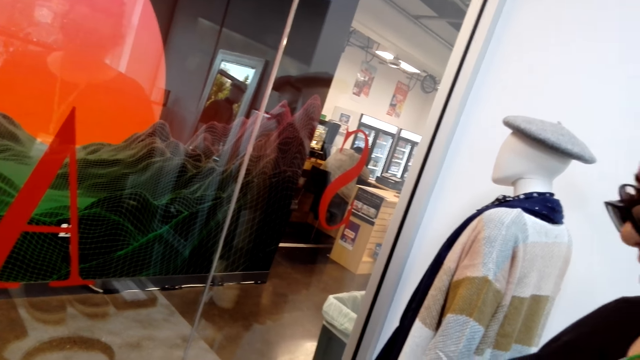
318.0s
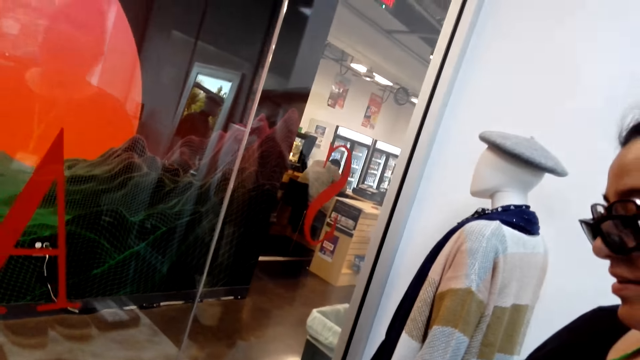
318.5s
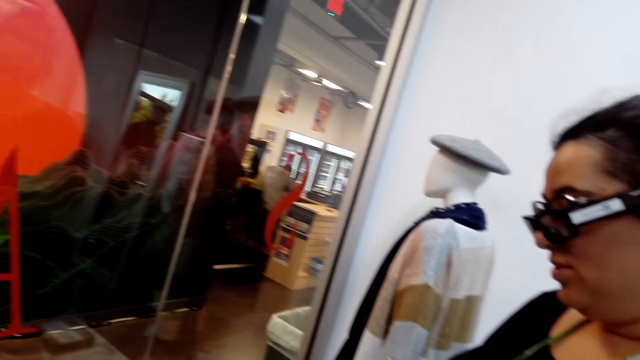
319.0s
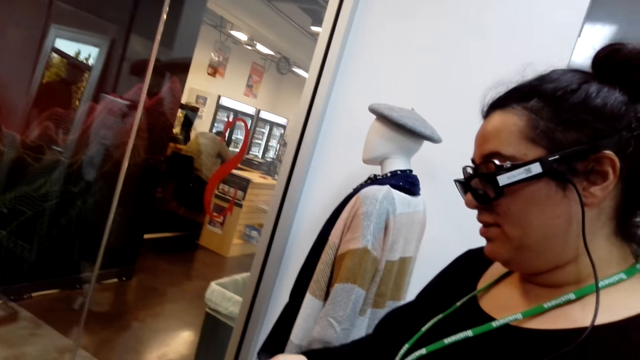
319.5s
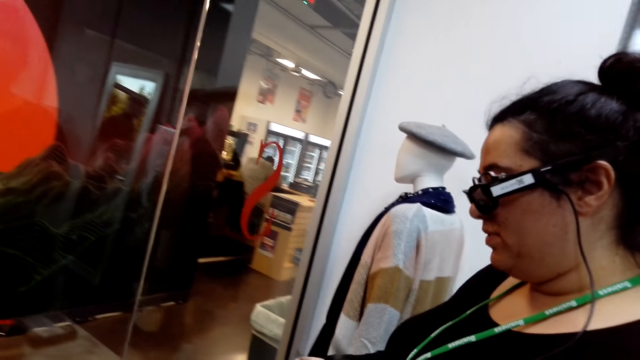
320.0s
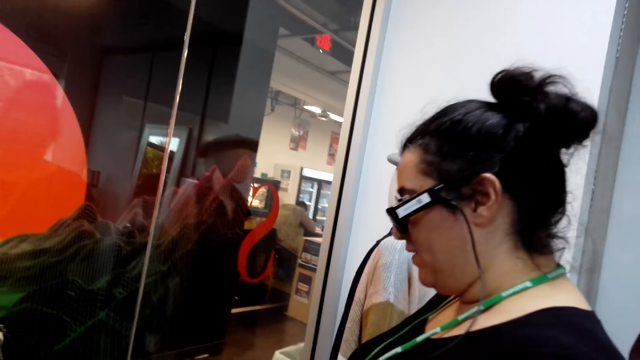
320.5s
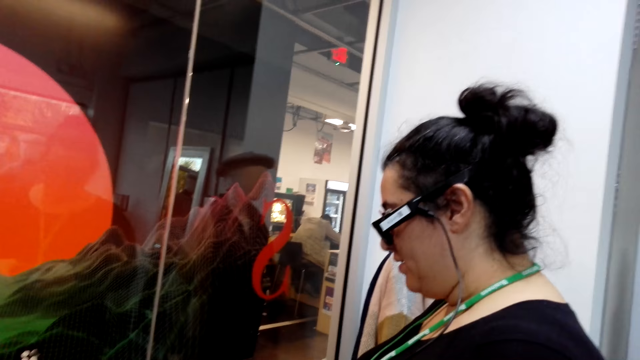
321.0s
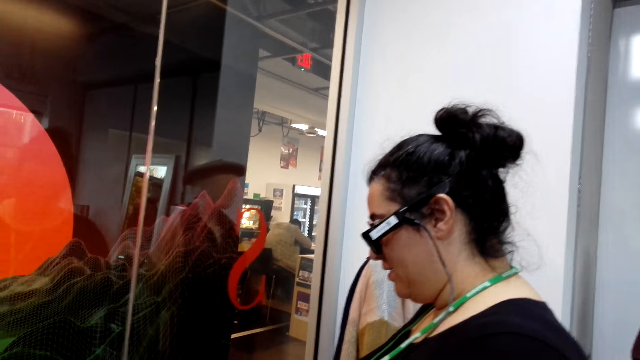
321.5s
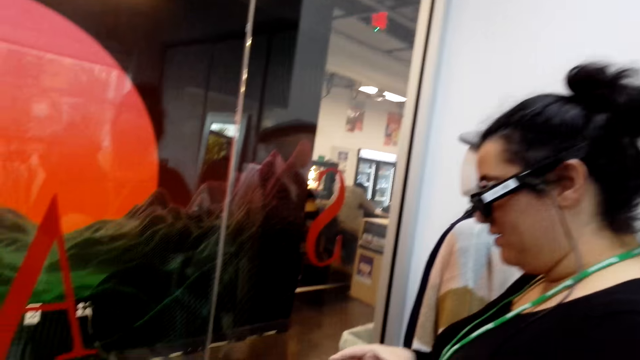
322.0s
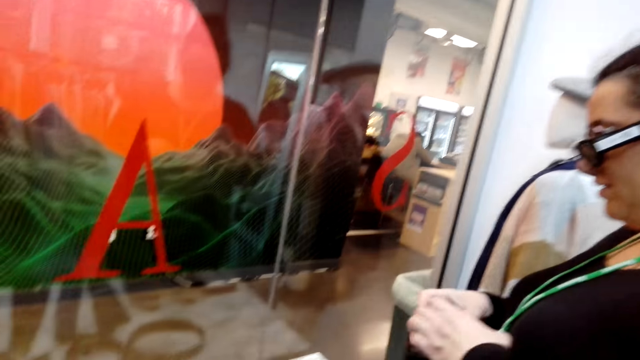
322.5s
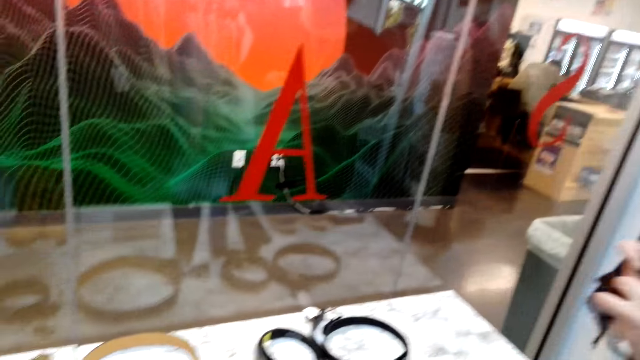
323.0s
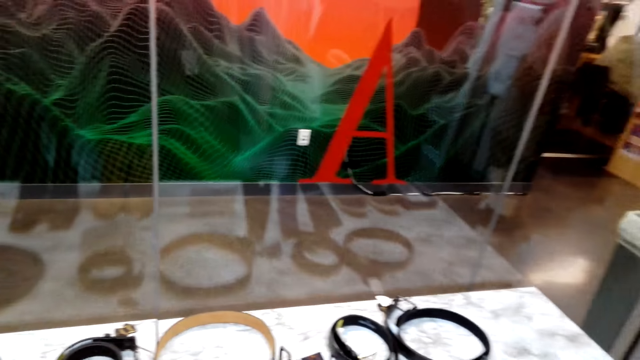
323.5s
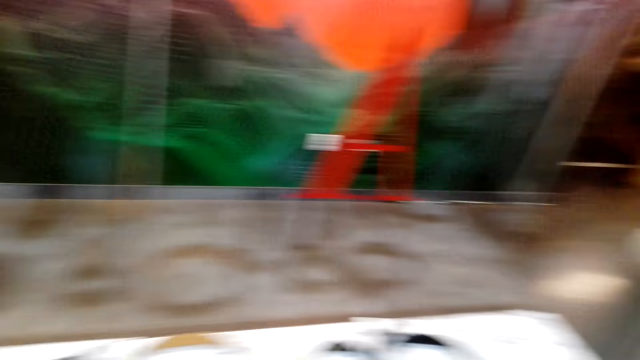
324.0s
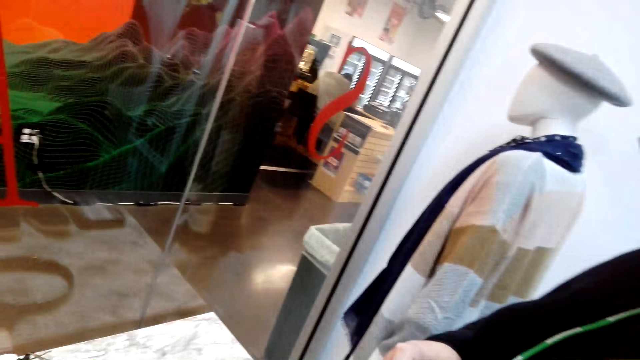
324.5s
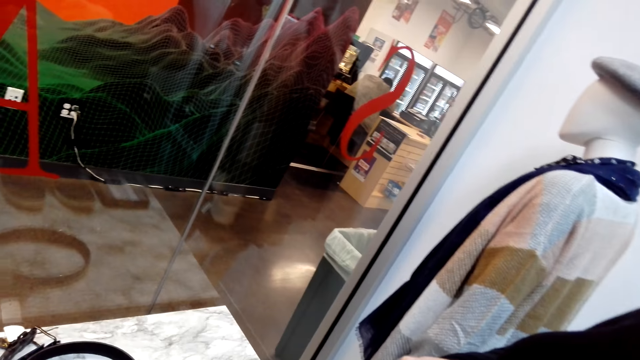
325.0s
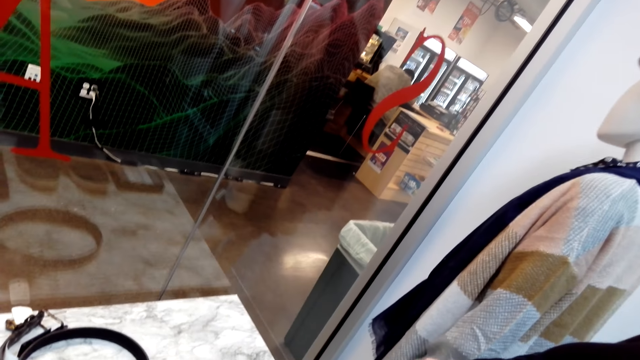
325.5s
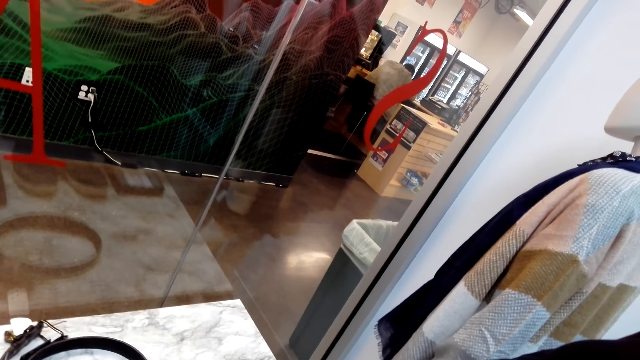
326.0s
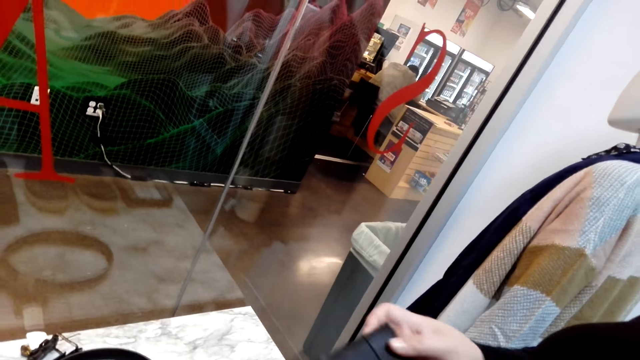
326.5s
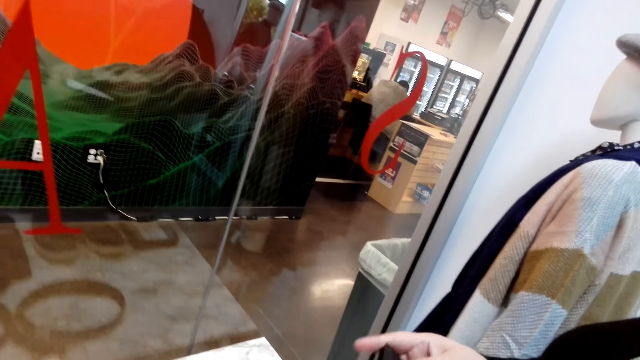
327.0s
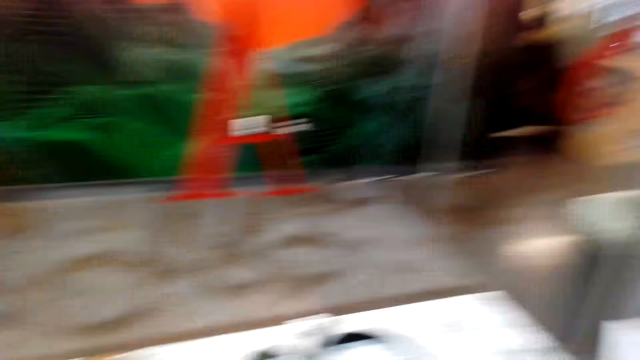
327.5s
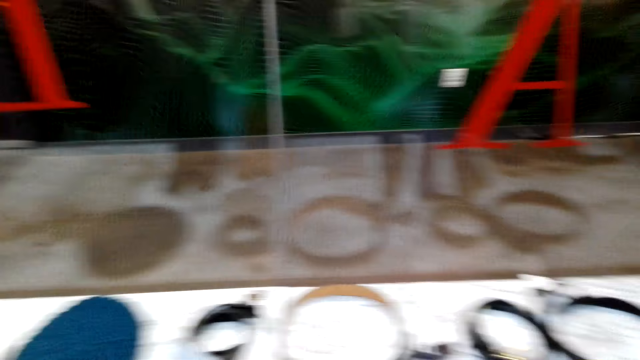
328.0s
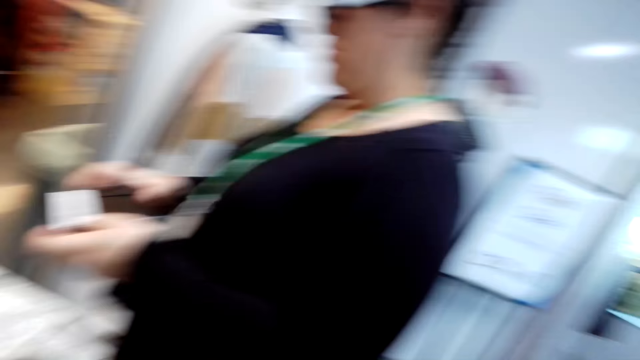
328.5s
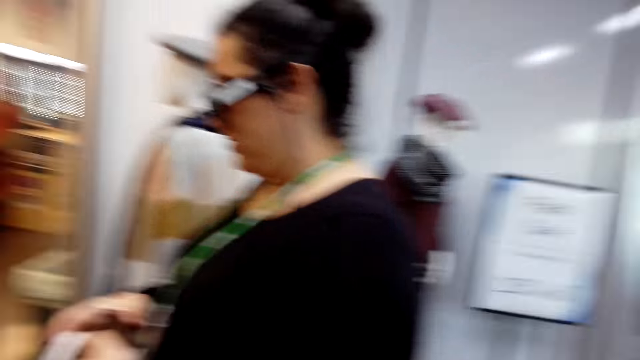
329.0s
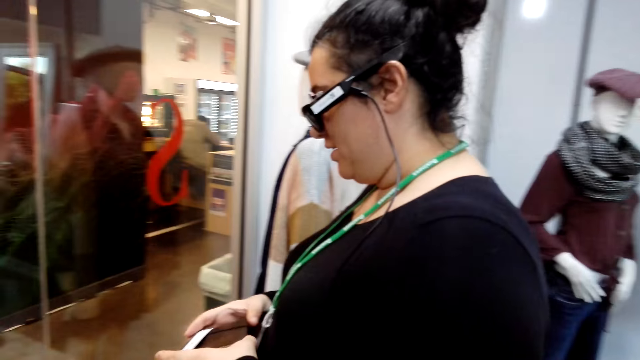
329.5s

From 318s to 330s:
A person talks to the camera wearer. The camera wearer looks around. The person holds the wallet on the hand.

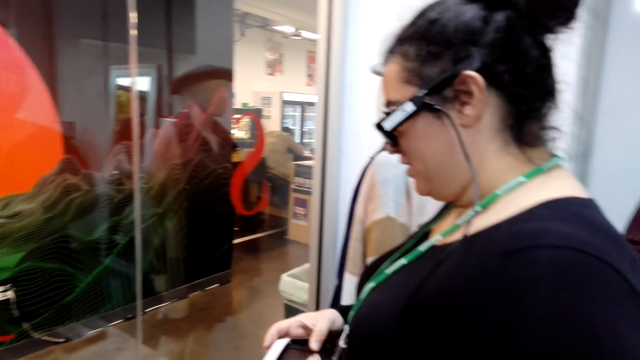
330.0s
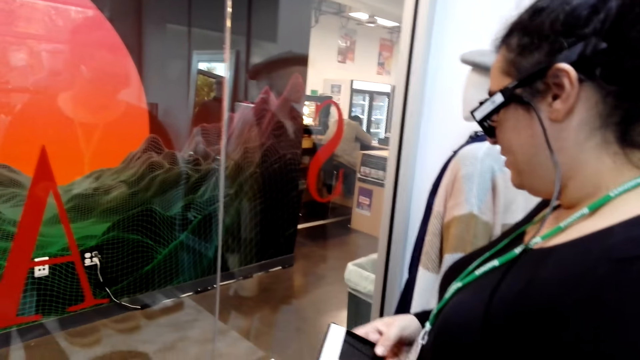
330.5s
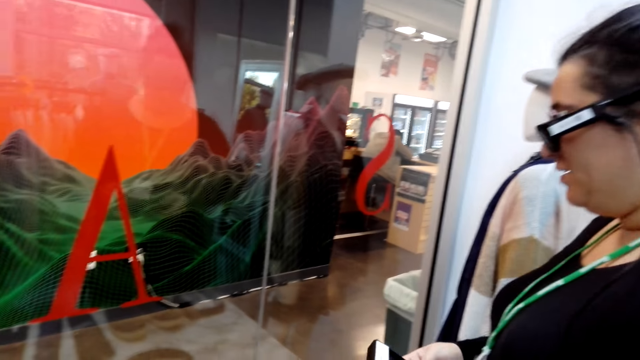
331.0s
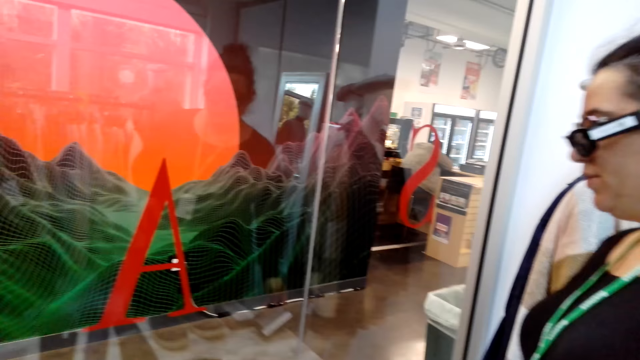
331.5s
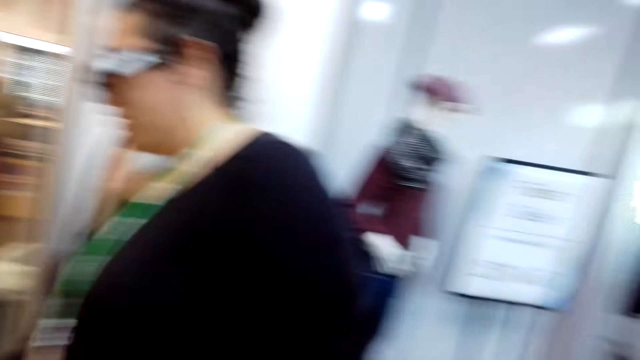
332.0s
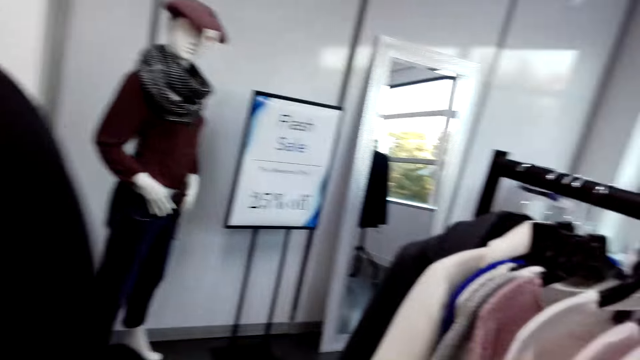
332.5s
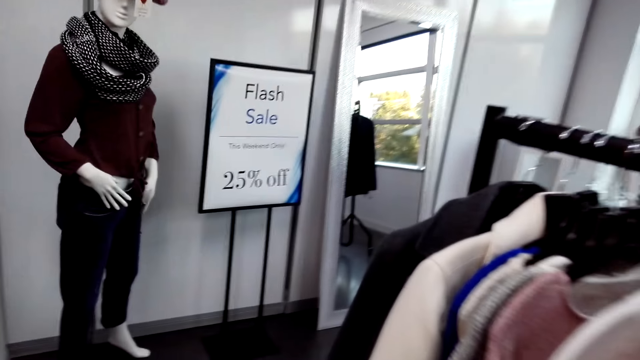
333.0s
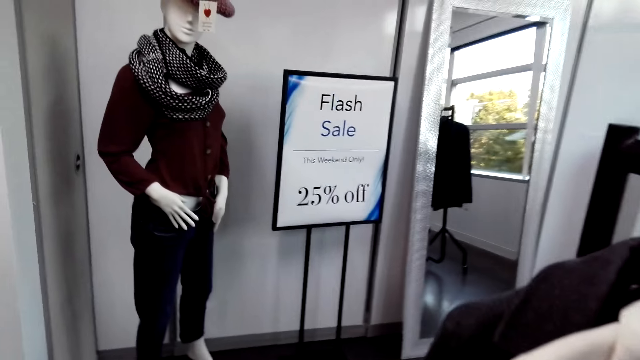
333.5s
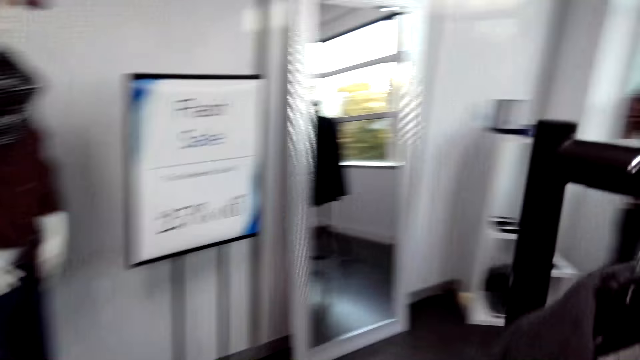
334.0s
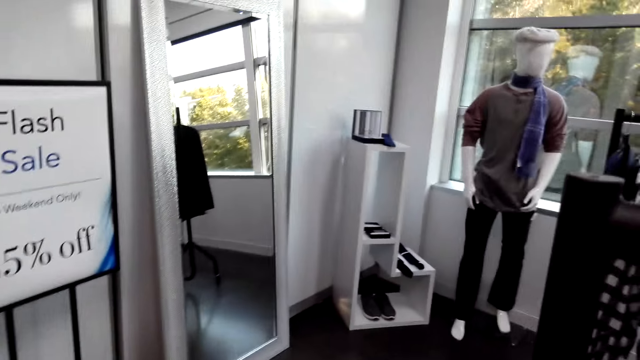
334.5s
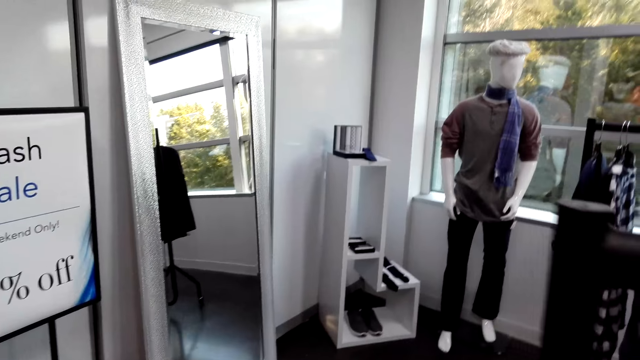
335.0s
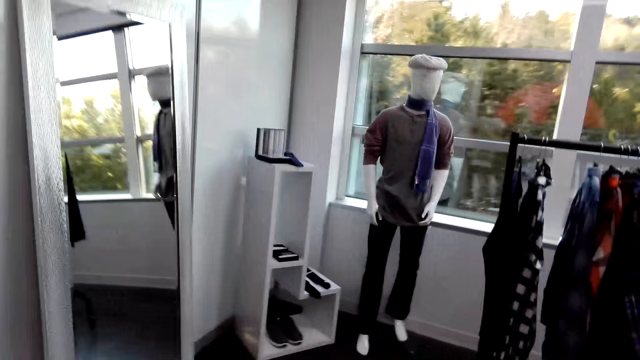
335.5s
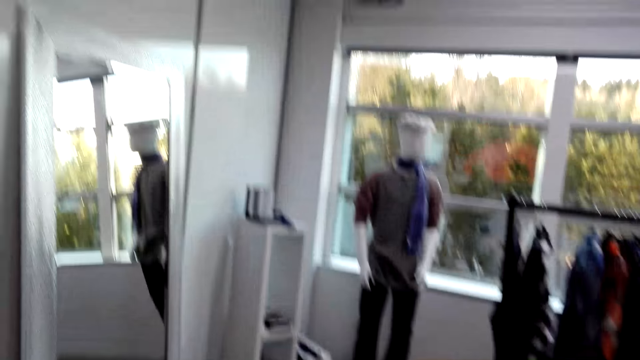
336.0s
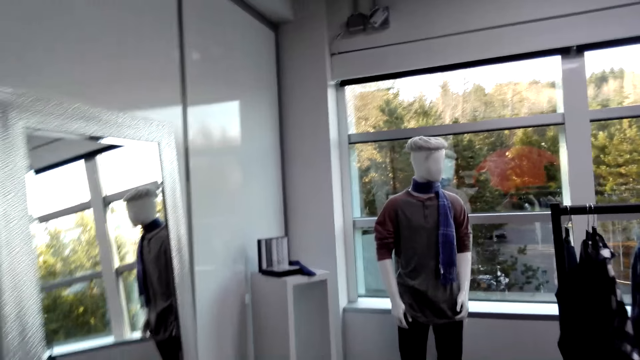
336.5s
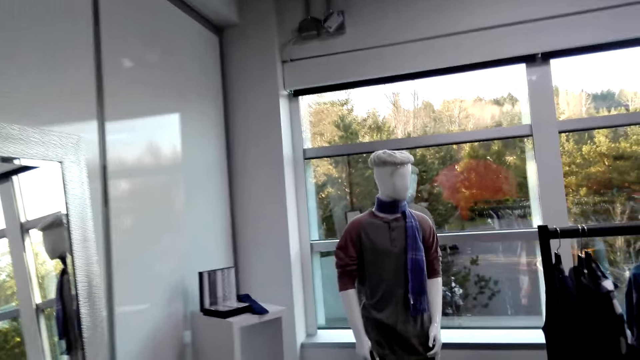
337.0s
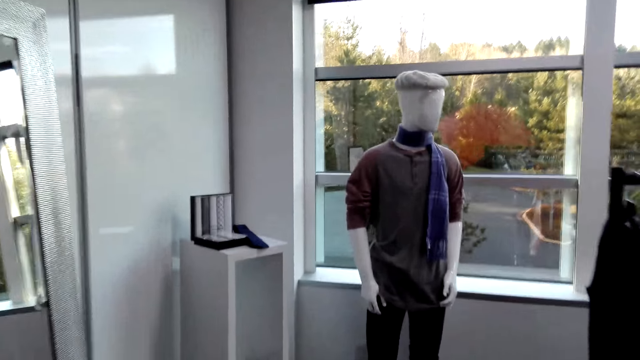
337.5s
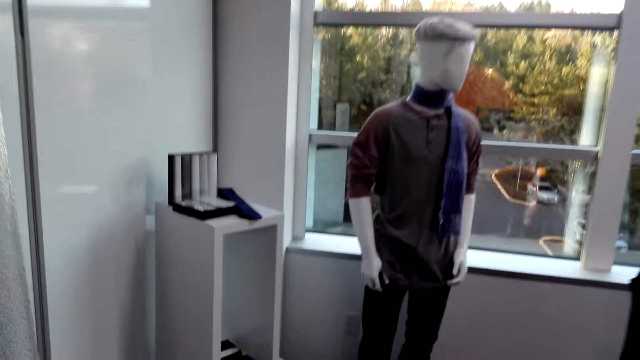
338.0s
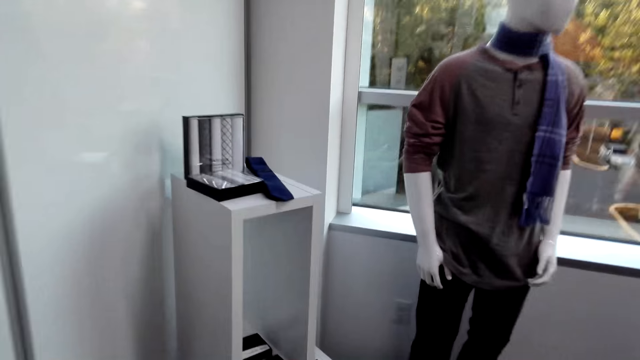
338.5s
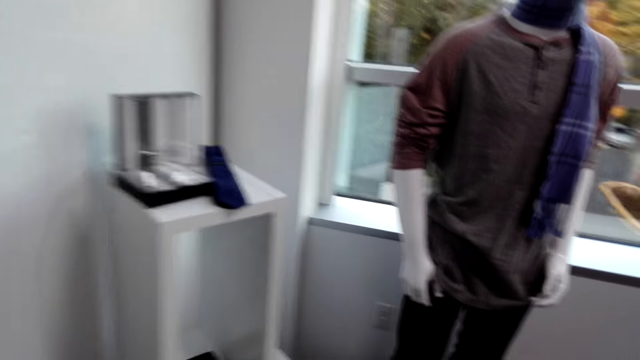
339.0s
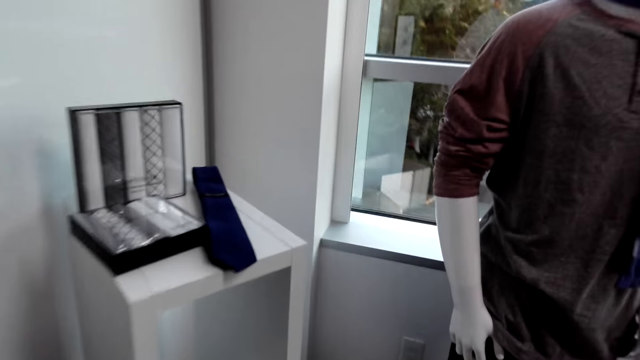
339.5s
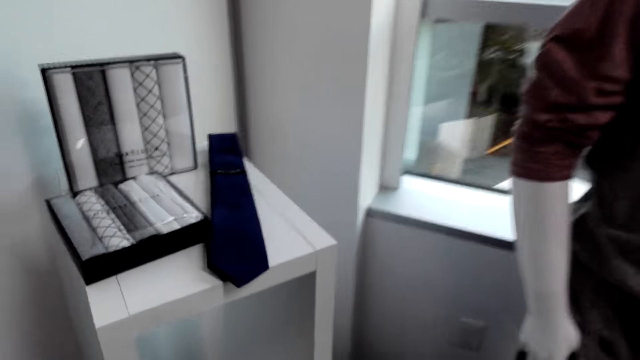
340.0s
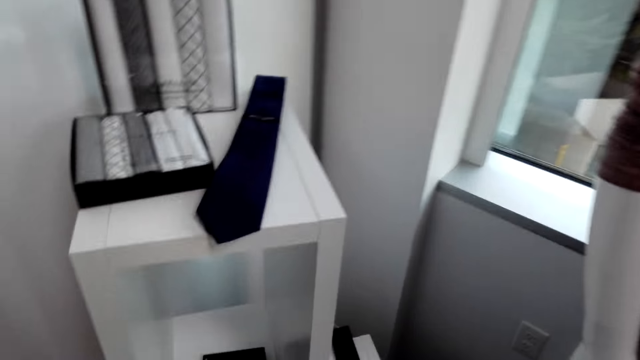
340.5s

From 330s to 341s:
The camera wearer walks on the floor in the store.
